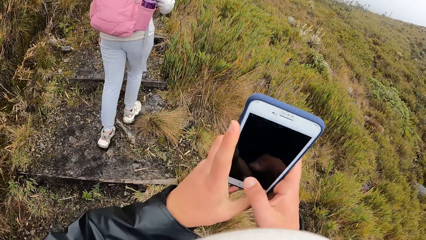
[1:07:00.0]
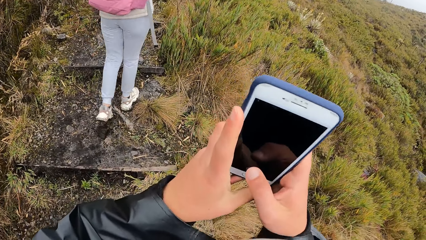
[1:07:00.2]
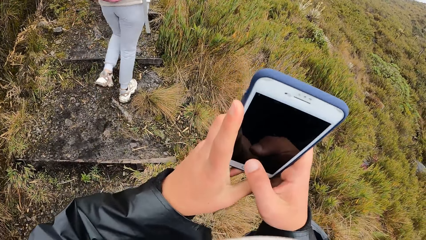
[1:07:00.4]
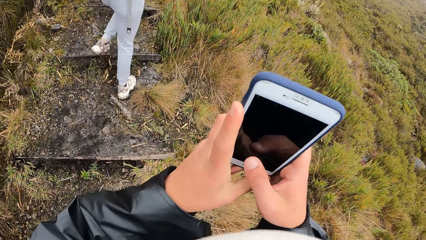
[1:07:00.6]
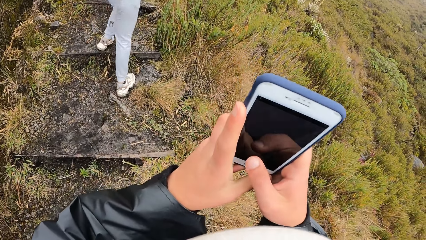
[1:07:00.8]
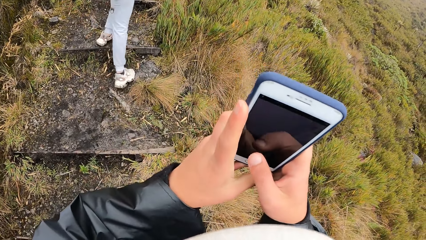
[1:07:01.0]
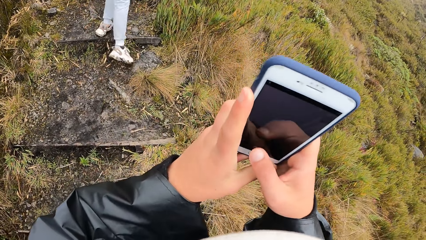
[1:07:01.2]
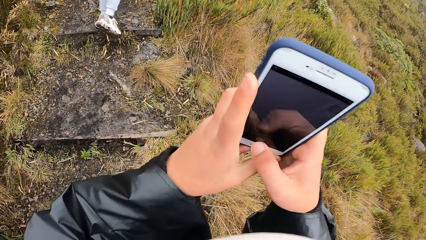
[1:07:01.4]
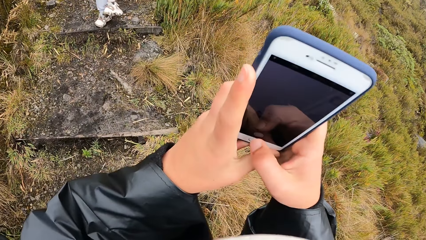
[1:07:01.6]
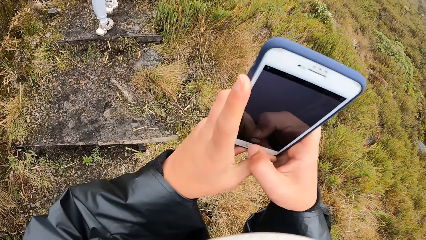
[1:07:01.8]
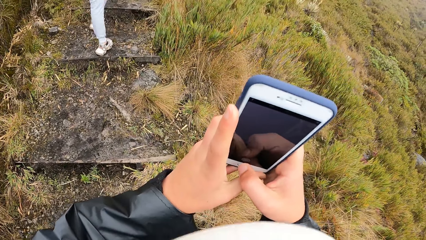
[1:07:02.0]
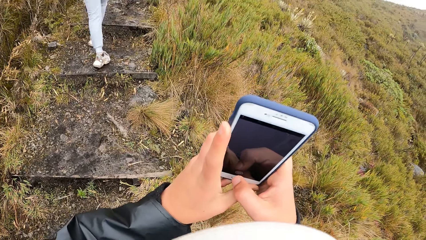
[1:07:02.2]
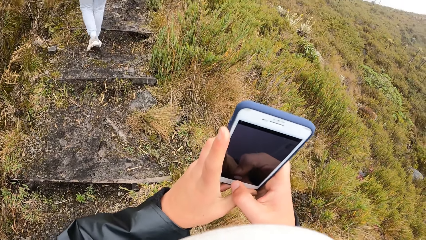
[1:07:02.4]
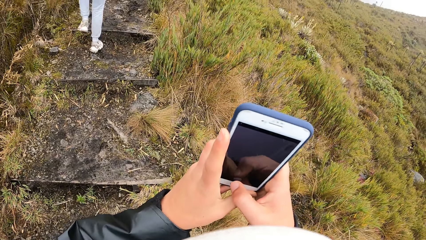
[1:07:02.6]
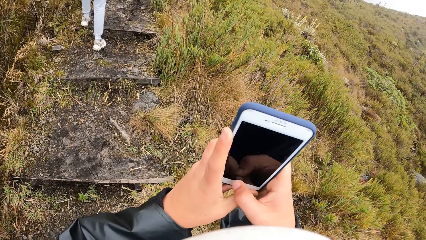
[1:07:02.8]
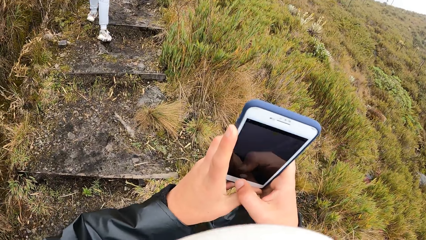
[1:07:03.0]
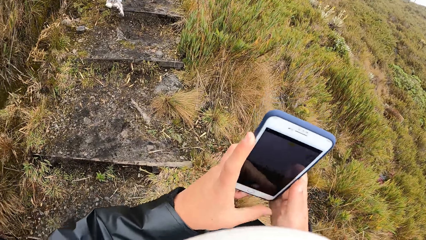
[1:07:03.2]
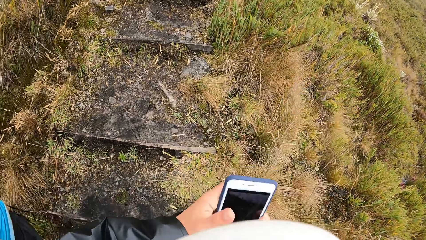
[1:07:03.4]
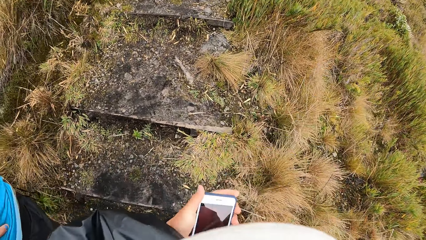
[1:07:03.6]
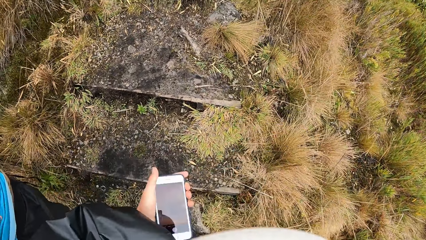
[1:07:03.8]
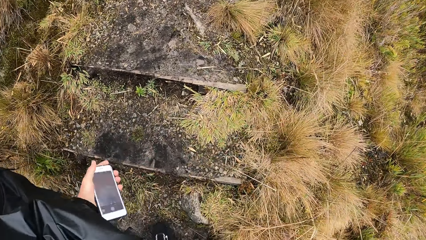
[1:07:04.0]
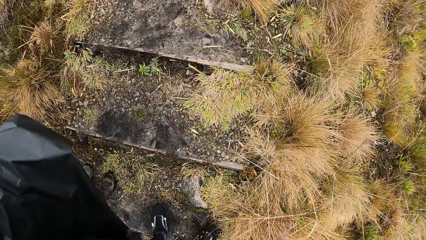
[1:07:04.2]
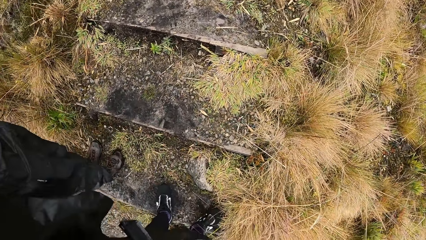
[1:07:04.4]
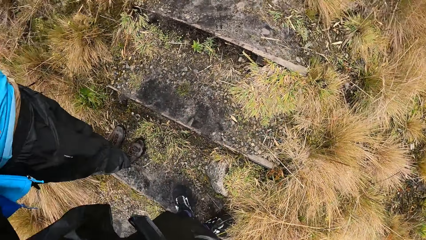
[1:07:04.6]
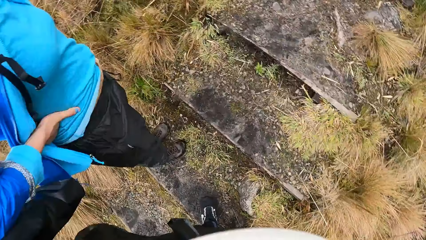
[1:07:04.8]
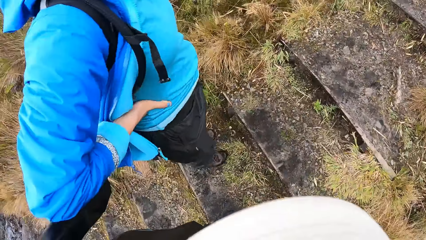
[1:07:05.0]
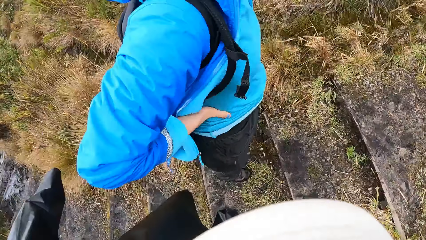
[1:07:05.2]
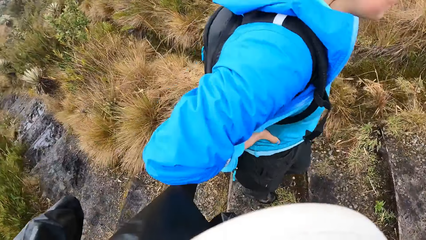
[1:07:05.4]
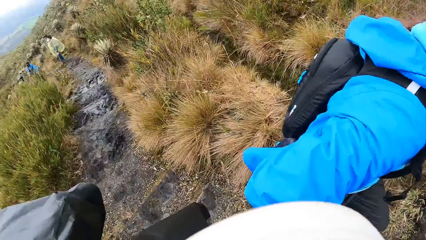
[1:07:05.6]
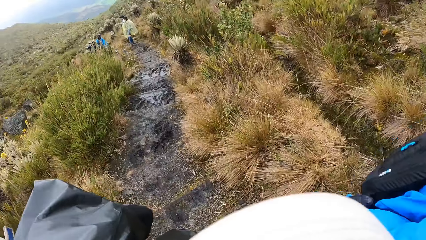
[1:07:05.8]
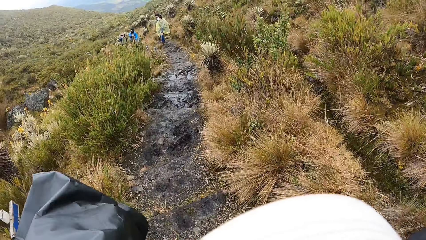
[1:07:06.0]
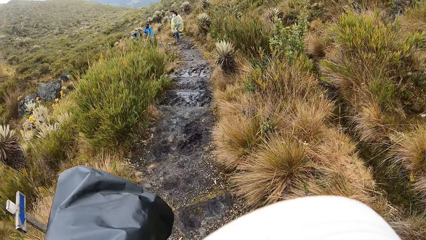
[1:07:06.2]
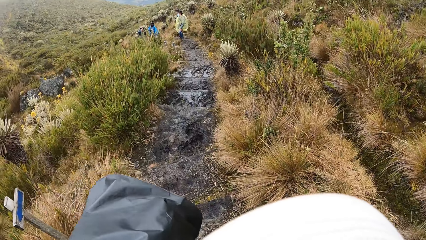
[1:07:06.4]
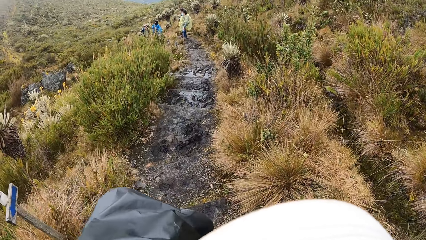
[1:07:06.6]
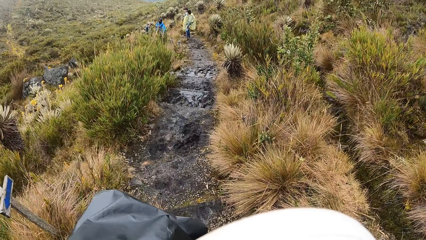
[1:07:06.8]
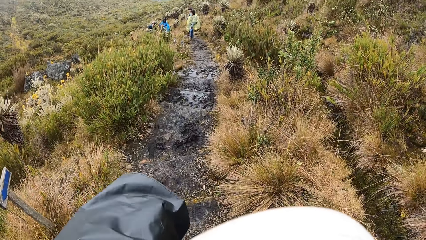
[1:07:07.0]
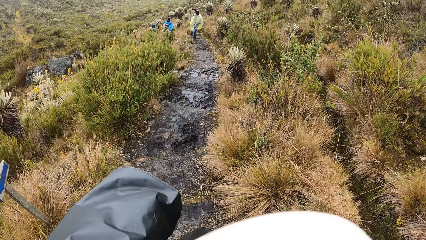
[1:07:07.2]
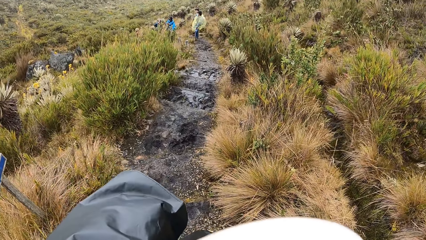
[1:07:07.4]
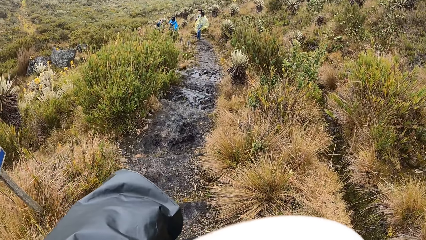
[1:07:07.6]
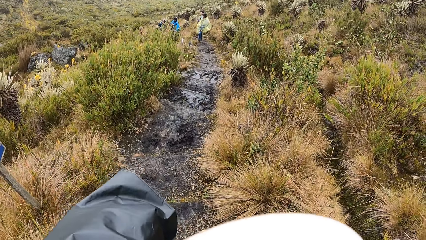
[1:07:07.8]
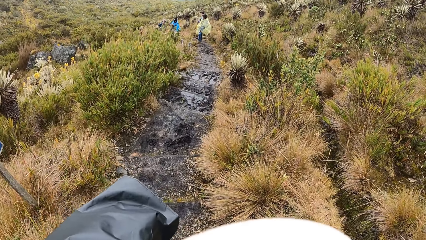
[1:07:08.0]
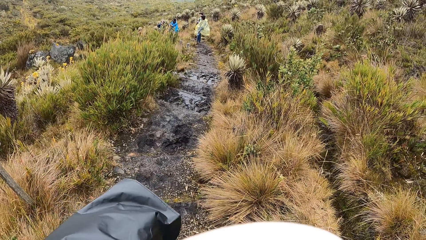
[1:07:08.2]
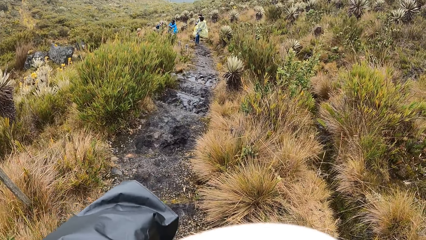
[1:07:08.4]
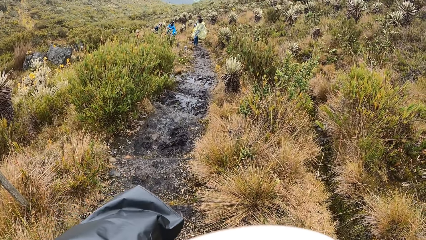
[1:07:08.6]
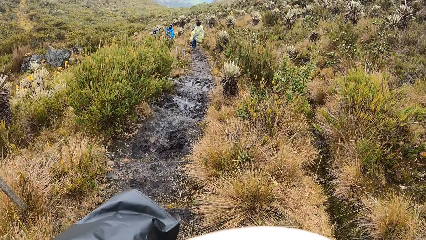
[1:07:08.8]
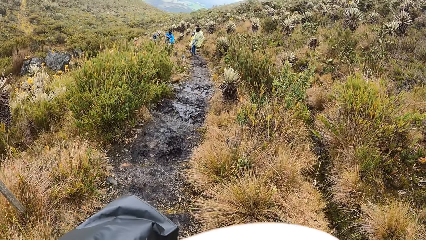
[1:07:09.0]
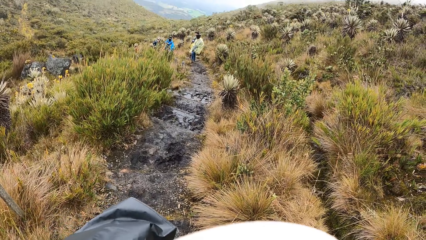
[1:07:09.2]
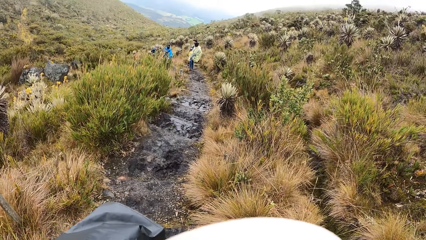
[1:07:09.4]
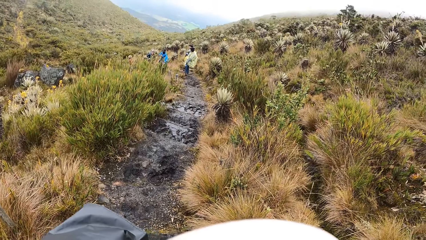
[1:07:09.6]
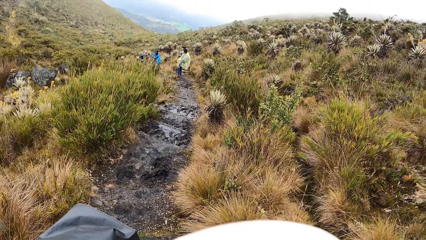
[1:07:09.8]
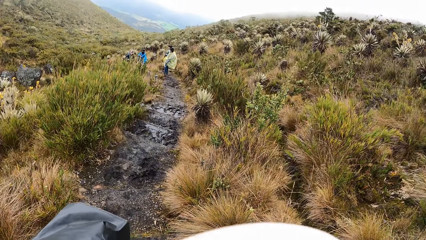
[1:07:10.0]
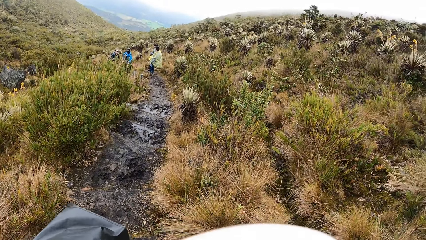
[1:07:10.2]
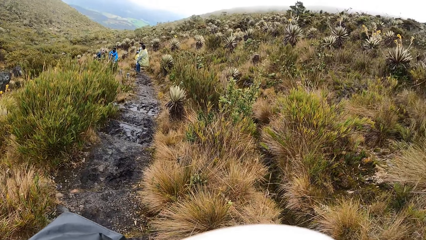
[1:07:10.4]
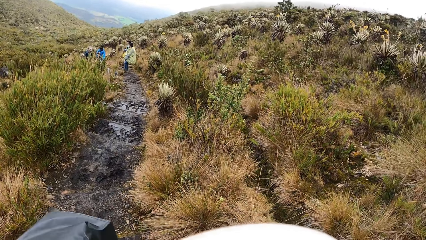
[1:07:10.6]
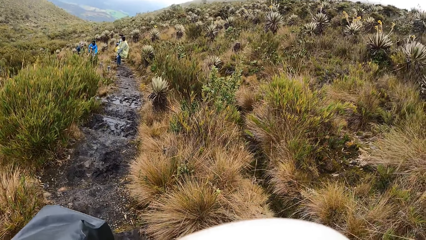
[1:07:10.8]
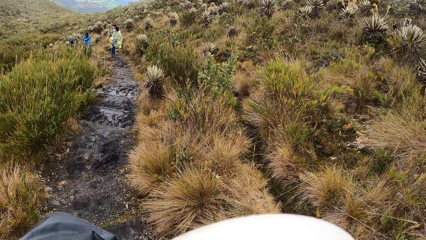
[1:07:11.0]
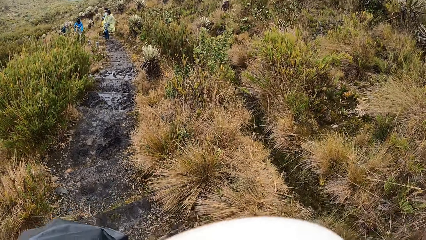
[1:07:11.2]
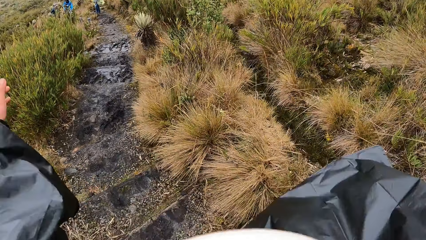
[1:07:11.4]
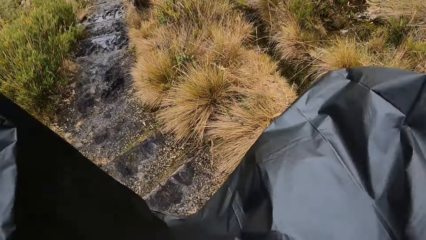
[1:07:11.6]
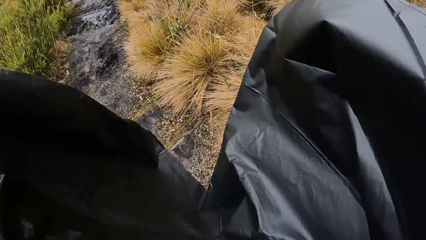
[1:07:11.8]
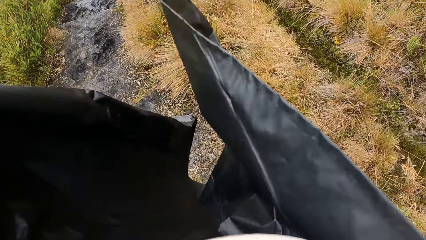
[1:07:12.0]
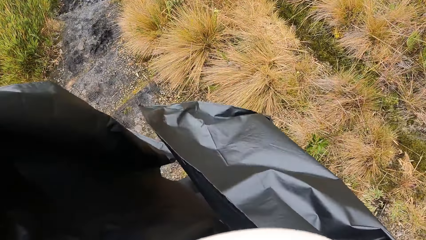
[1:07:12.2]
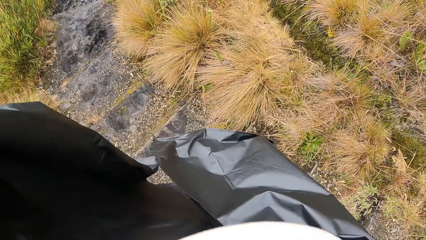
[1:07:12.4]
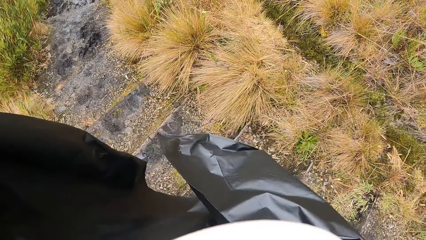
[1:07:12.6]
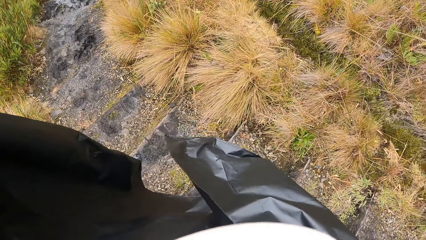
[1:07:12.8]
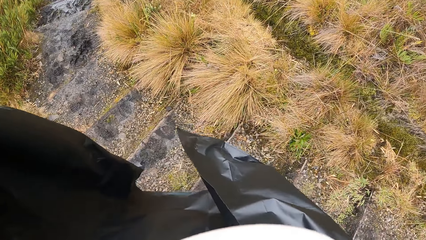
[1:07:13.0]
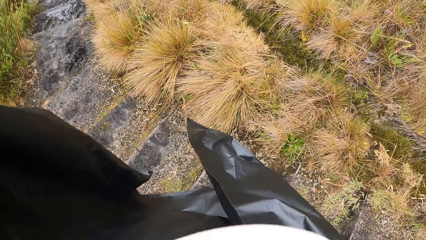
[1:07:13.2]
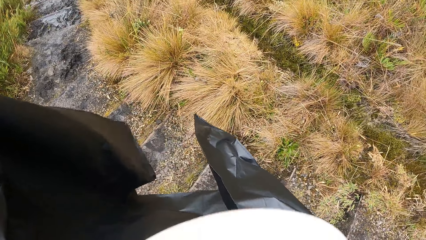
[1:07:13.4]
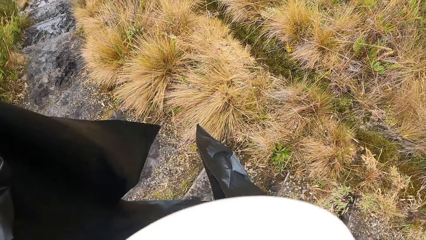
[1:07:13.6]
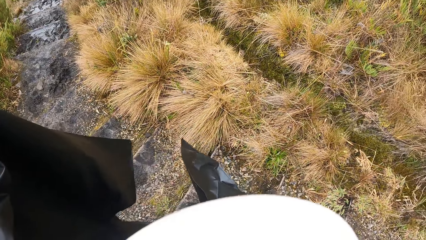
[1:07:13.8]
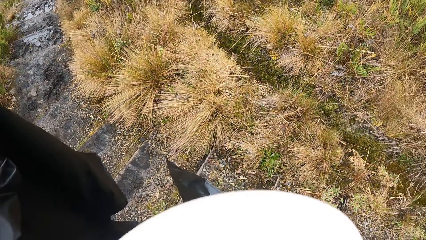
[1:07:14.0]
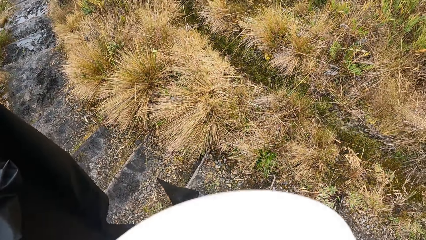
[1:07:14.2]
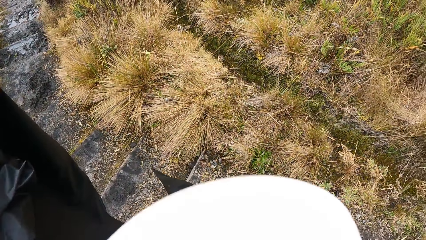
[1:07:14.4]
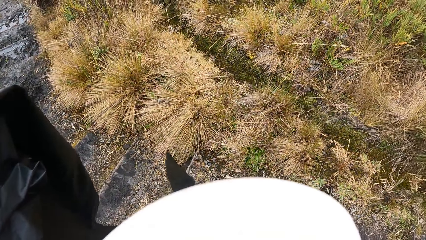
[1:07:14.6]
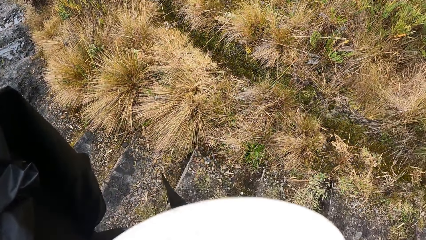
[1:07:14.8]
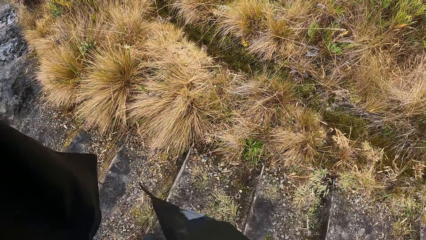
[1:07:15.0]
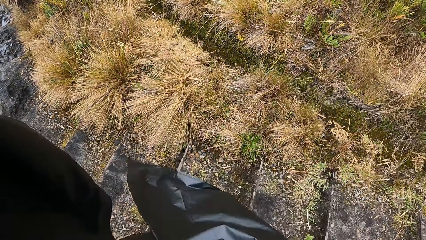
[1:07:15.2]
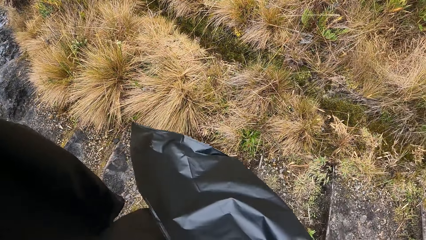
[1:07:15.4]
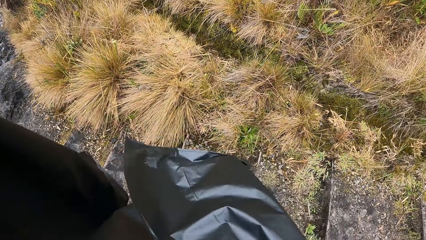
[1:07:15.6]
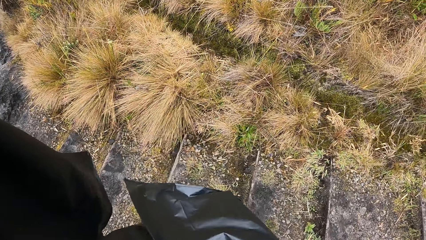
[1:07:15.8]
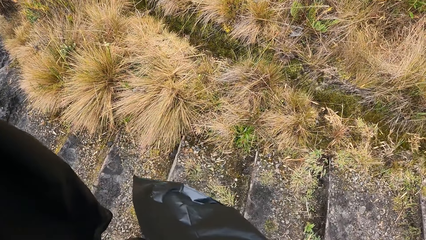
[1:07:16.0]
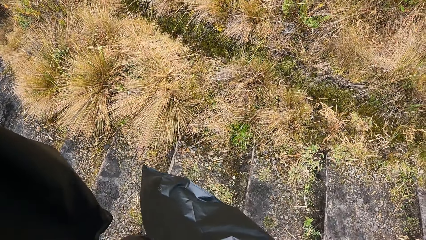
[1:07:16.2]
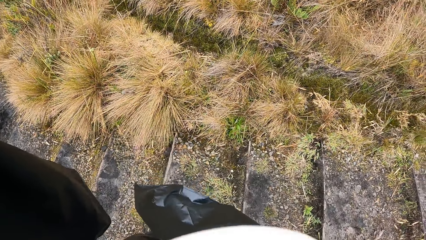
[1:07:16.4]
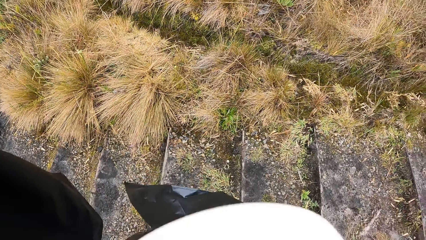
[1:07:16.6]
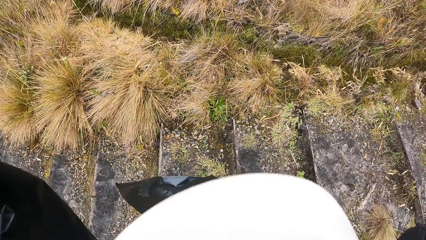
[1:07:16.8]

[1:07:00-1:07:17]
The camera wearer holds the phone with her left hand. She walks on the road towards the forest. She looks at the bush.
